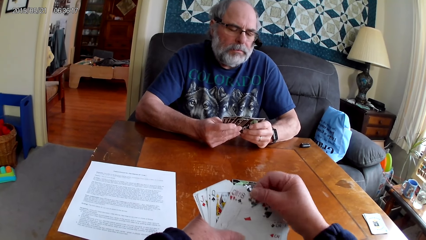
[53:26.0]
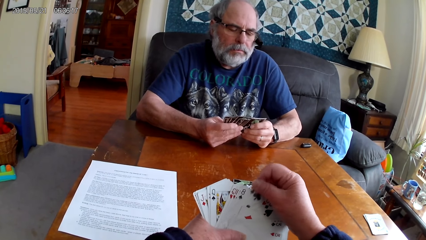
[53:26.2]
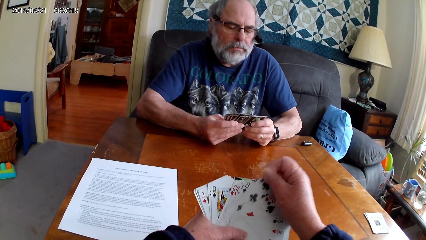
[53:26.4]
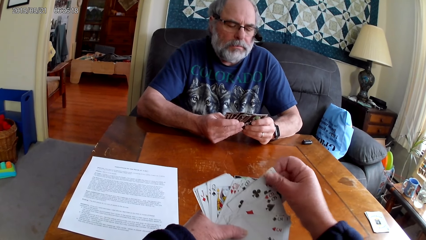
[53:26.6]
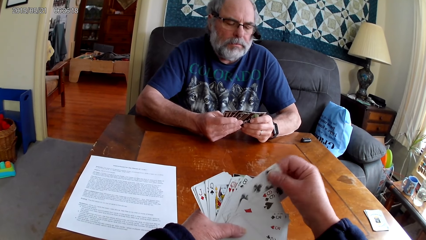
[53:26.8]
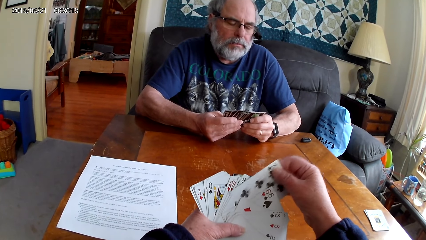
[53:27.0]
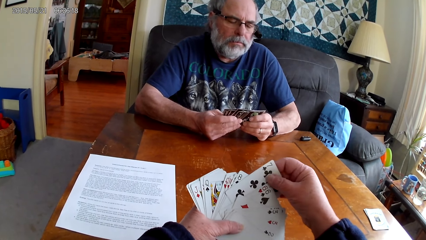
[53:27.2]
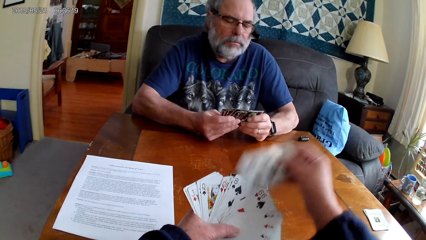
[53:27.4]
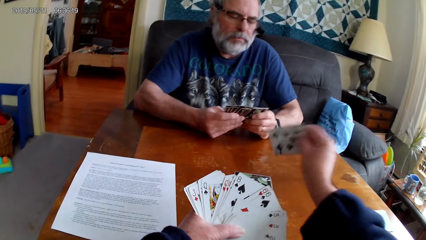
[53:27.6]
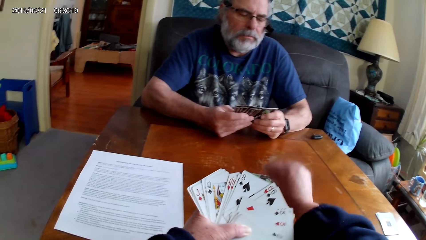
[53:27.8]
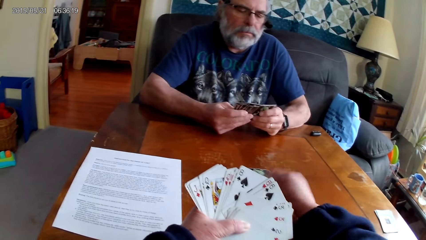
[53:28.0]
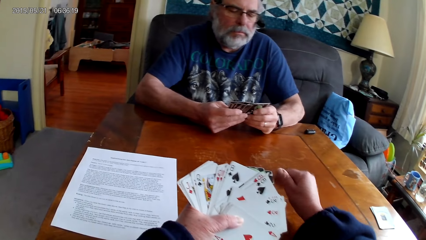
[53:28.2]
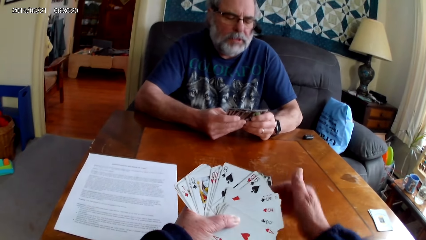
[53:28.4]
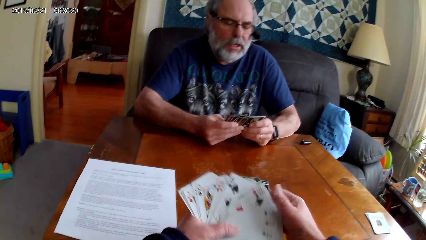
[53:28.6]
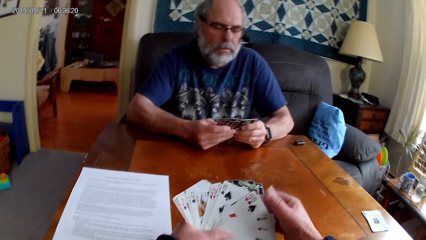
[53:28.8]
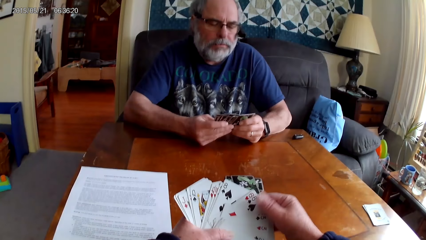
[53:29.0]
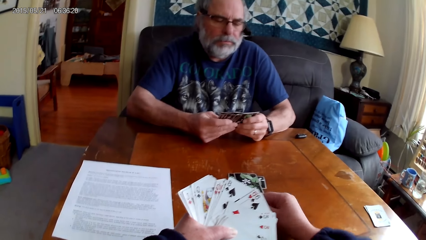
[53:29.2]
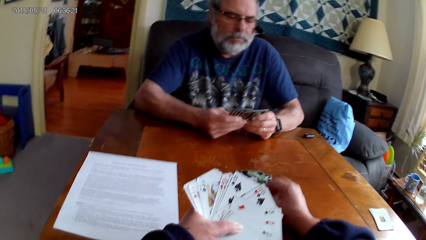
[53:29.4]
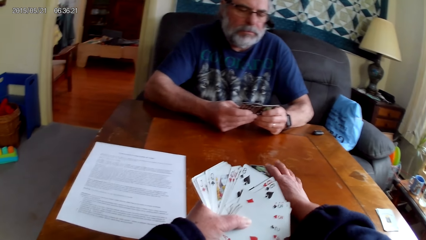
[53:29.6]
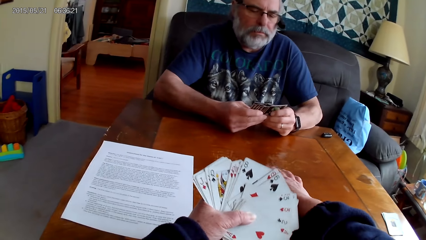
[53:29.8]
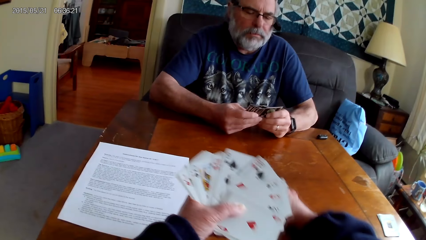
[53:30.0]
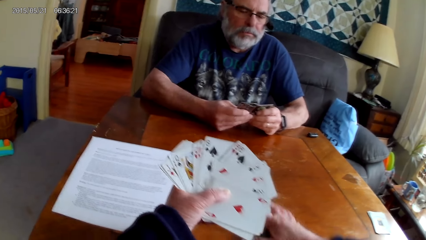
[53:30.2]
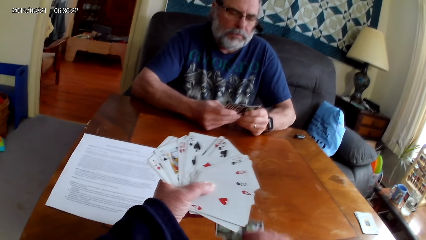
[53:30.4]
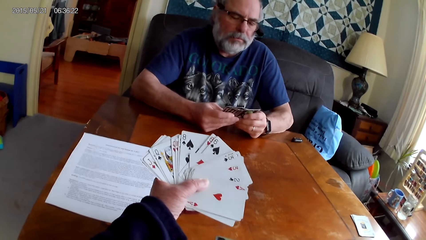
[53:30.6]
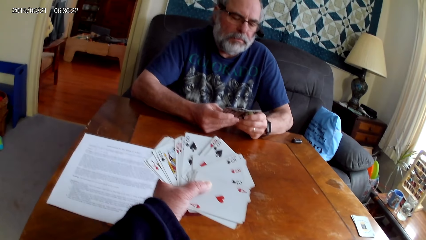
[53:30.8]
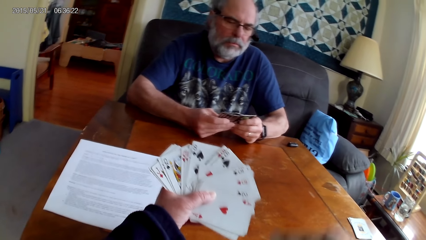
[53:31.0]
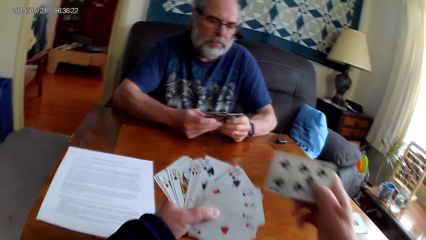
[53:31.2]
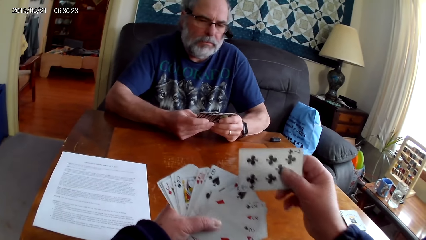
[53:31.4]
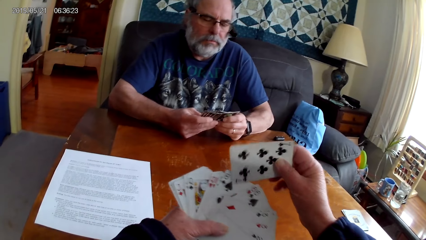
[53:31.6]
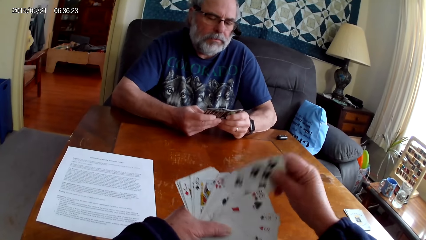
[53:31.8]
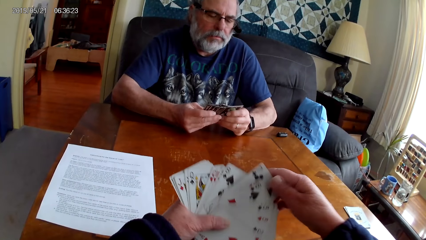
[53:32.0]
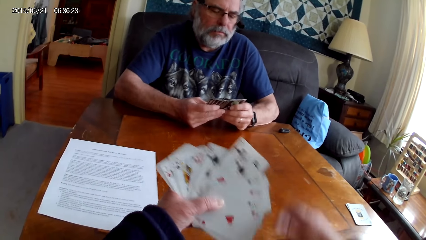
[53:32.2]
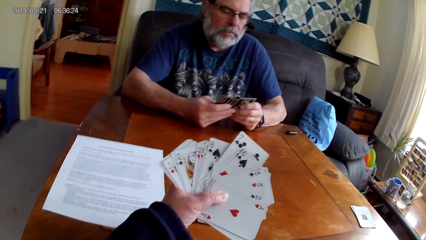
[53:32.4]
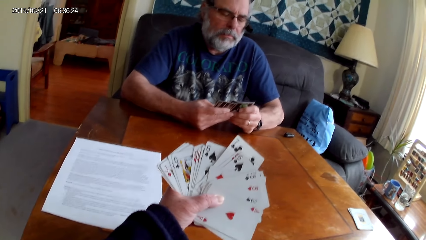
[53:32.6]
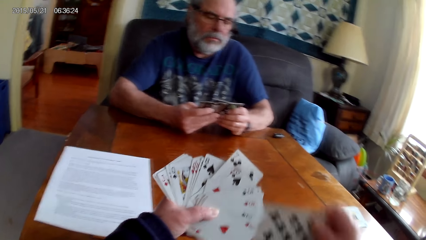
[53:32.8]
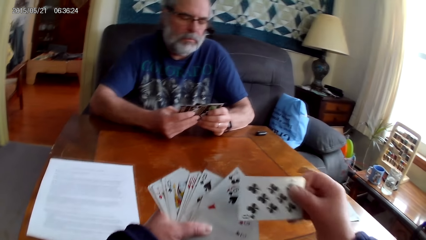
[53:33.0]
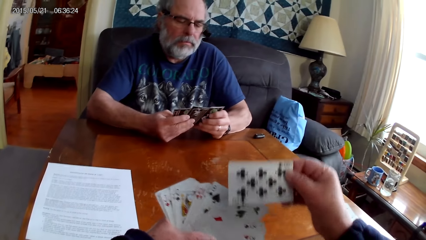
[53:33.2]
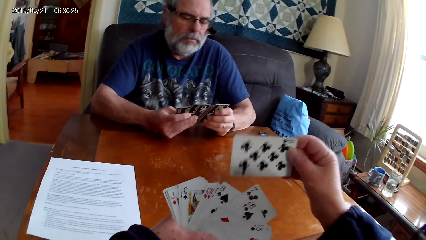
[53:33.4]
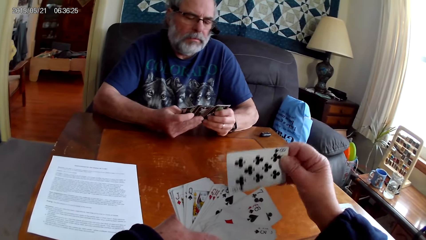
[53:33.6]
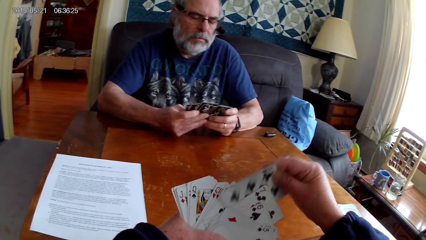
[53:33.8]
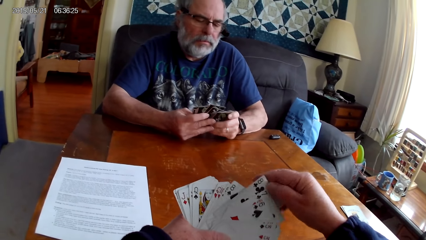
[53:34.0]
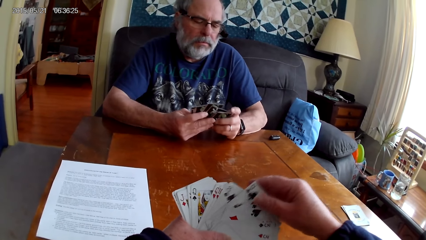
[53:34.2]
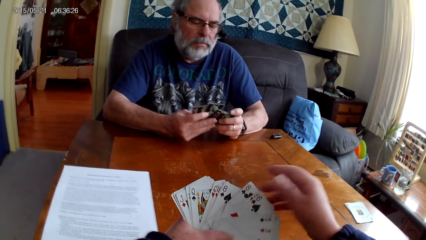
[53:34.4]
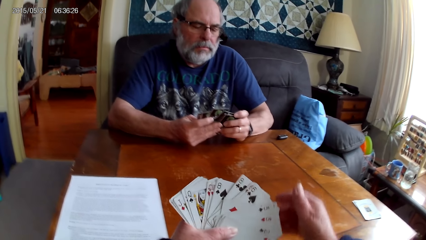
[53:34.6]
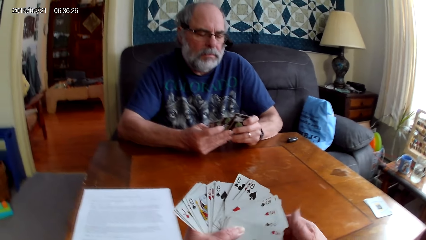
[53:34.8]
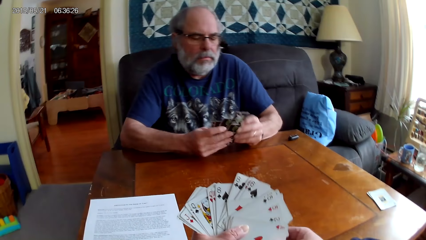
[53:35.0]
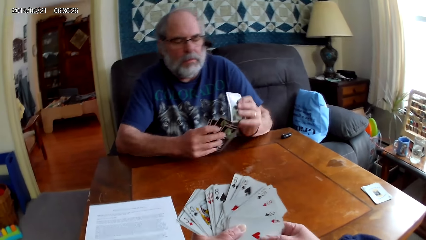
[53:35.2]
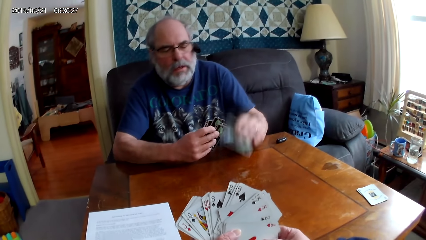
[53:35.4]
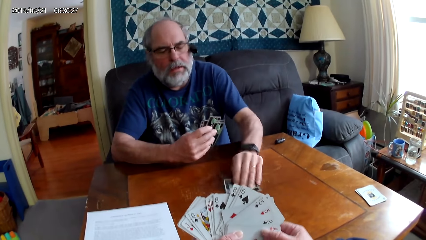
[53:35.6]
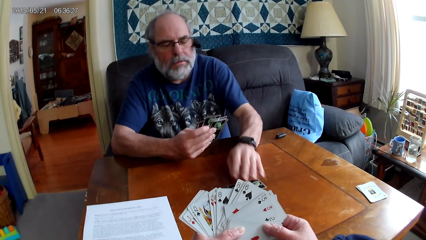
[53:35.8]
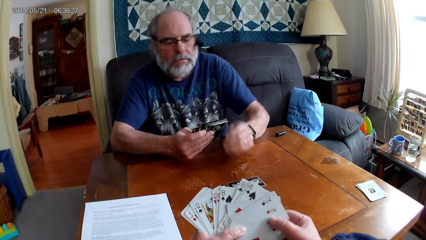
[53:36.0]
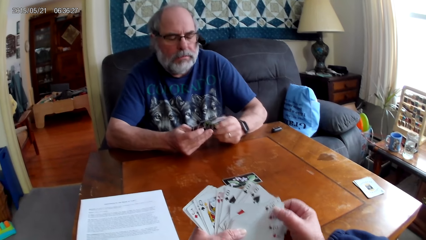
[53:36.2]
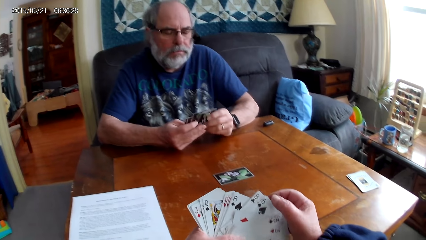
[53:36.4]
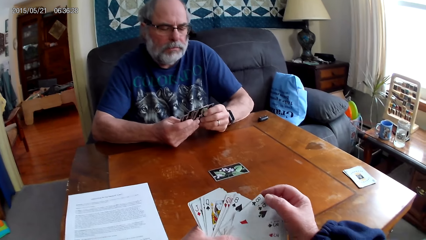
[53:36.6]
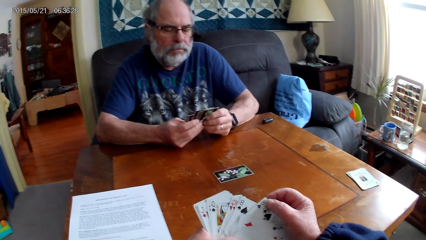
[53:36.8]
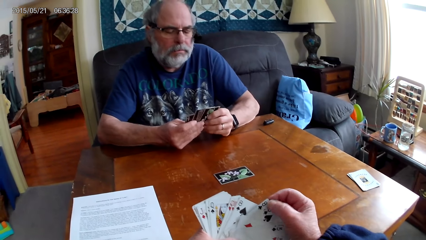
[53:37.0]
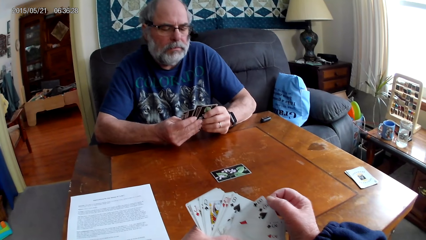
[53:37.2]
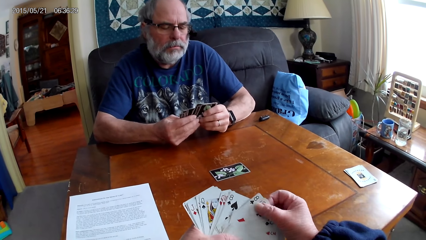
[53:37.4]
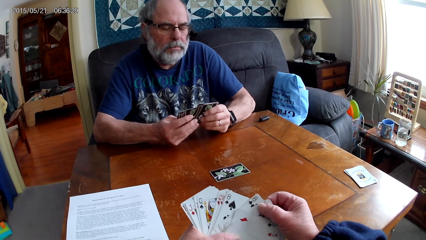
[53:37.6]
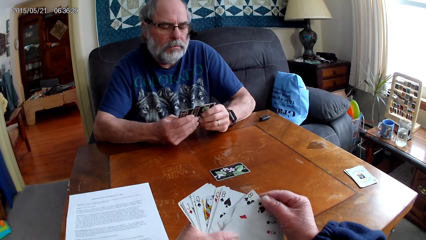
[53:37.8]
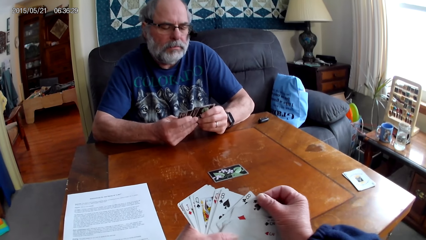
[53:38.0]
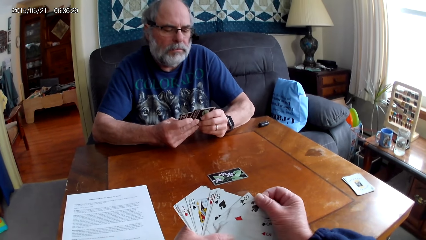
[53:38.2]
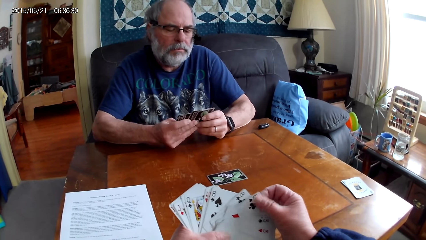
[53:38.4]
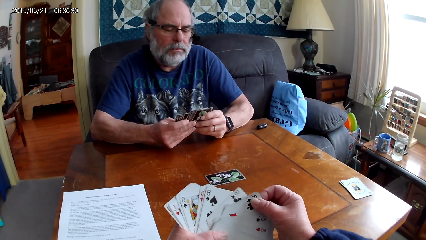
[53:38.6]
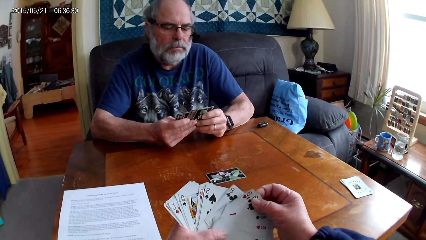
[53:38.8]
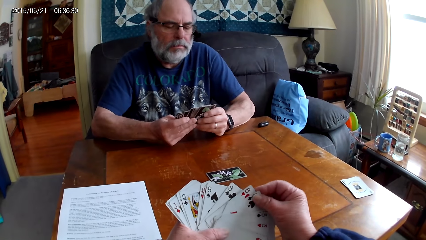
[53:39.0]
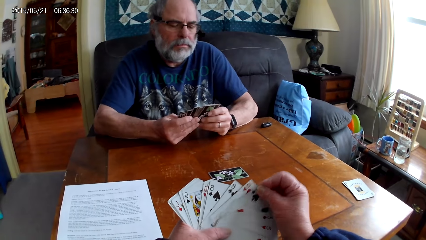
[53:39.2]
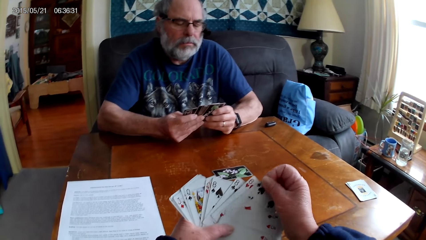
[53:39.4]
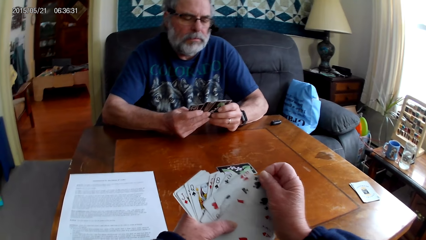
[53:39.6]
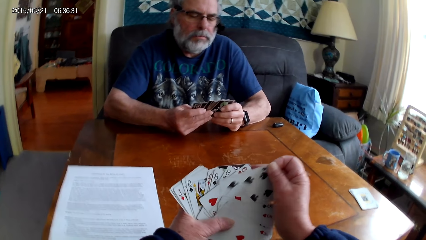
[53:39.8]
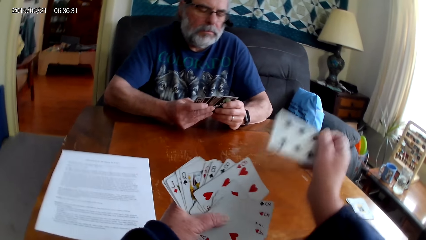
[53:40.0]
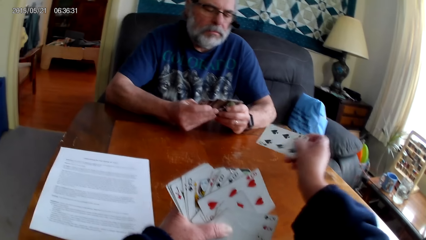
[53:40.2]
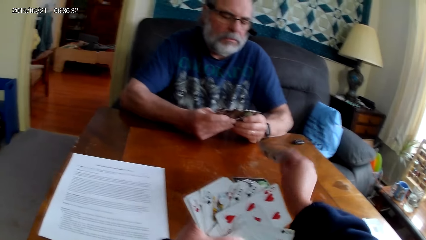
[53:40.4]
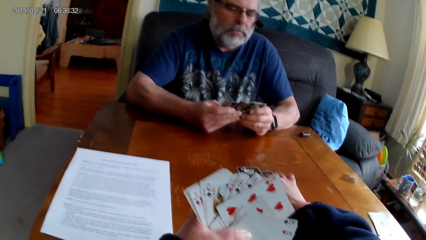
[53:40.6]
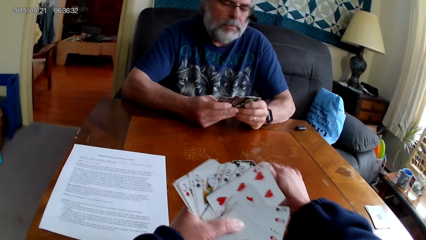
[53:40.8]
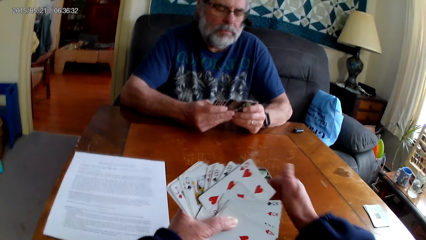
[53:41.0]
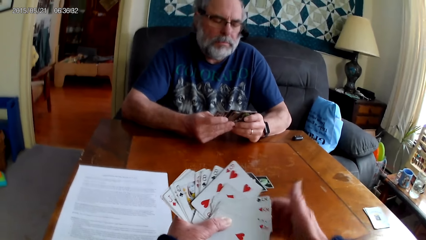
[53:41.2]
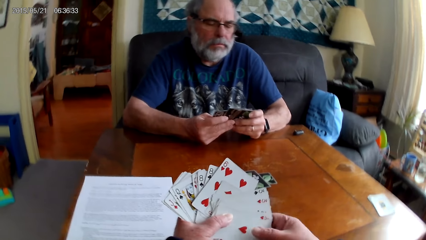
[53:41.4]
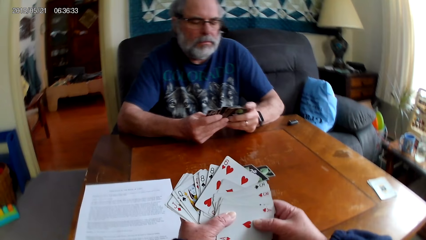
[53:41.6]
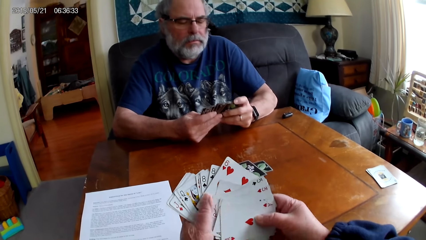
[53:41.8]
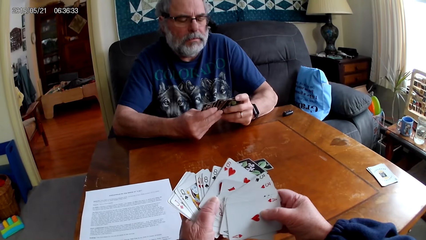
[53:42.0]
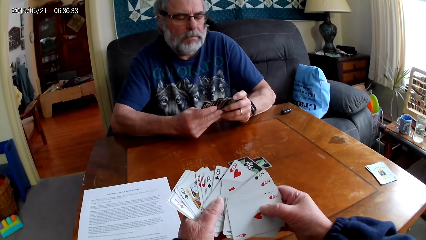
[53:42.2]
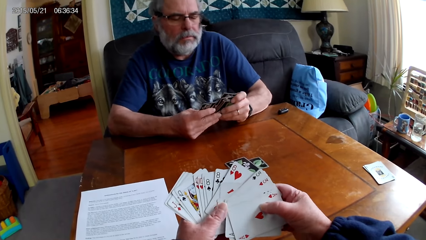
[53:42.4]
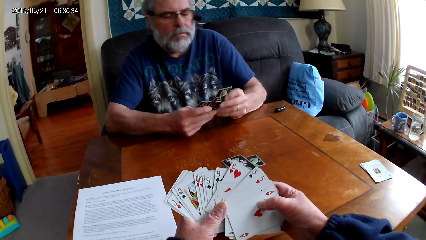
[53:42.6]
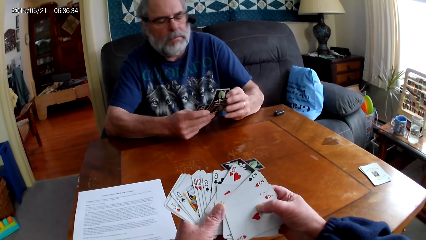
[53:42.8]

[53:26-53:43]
The camera wearer puts the playing card on the table. They pick up the playing cards on the table. They spread out cards. A man spreads out cards. The man holds the playing cards with his hands. The man puts the playing card on the table. The camera wearer holds the playing card on the table. They put the playing card on the table.
